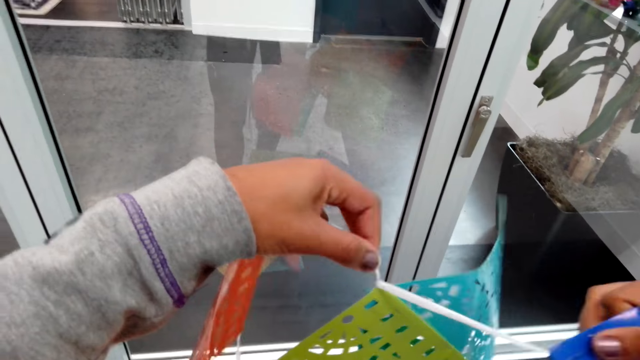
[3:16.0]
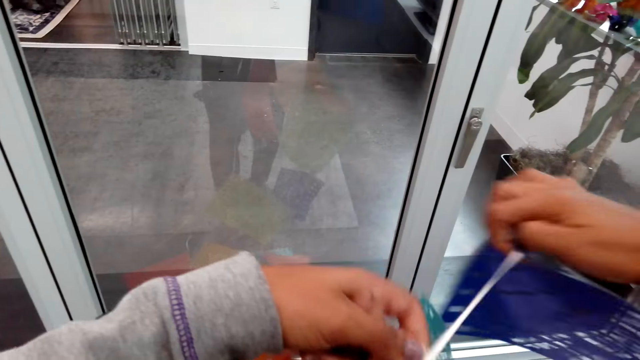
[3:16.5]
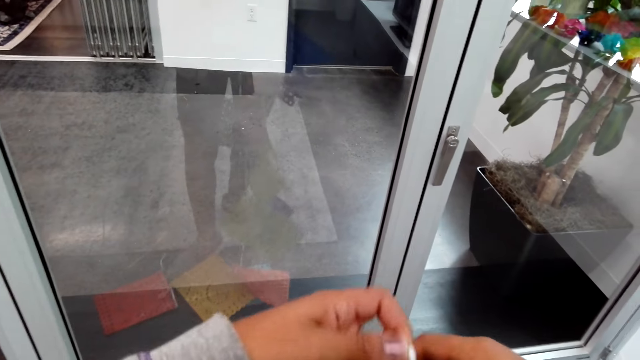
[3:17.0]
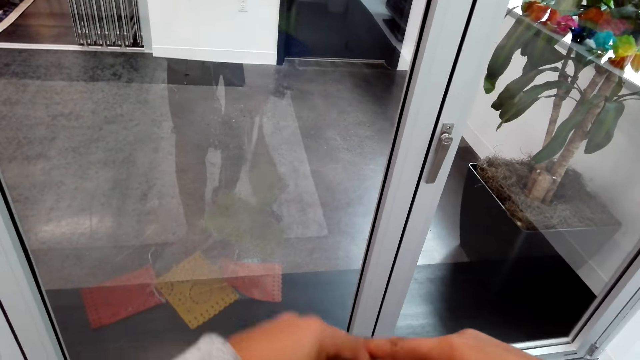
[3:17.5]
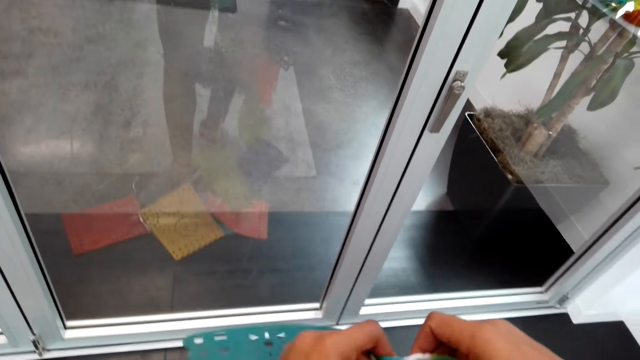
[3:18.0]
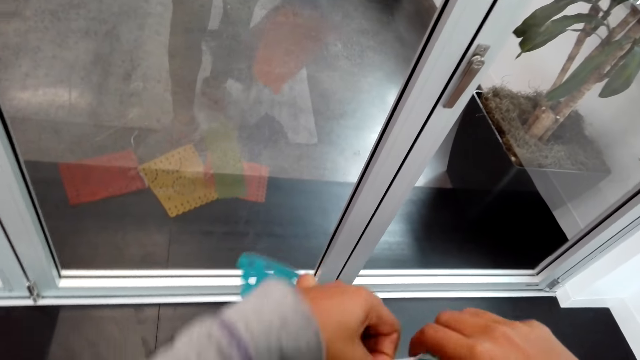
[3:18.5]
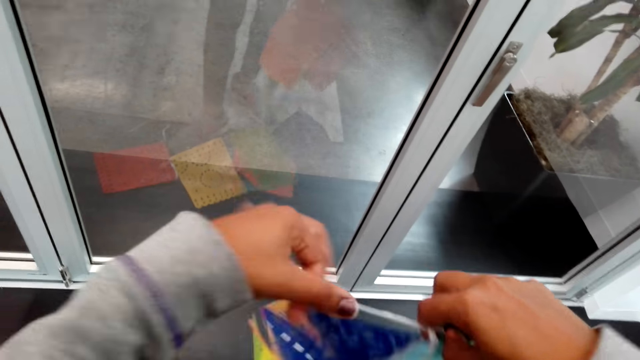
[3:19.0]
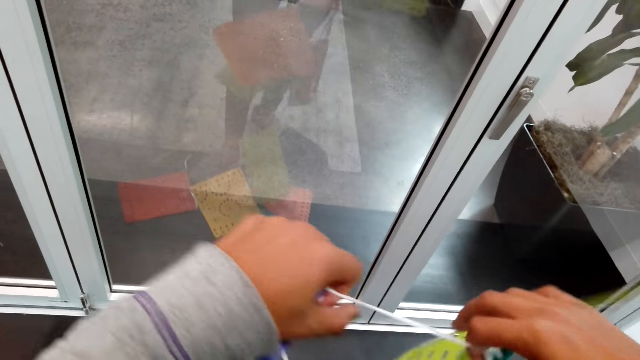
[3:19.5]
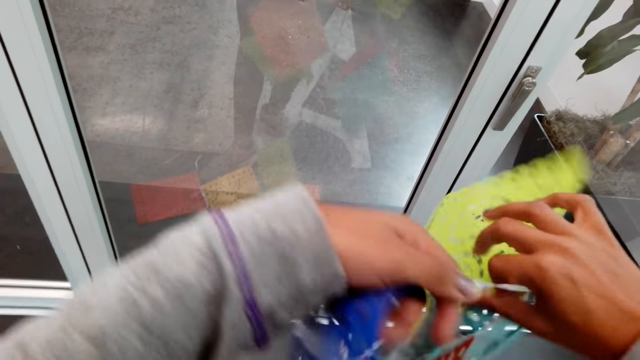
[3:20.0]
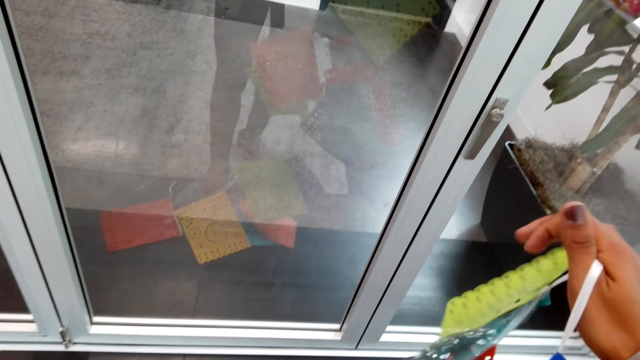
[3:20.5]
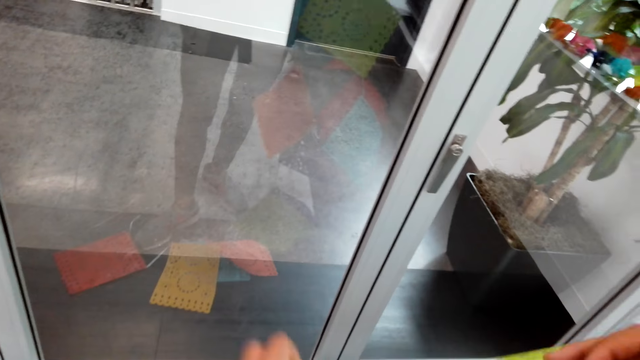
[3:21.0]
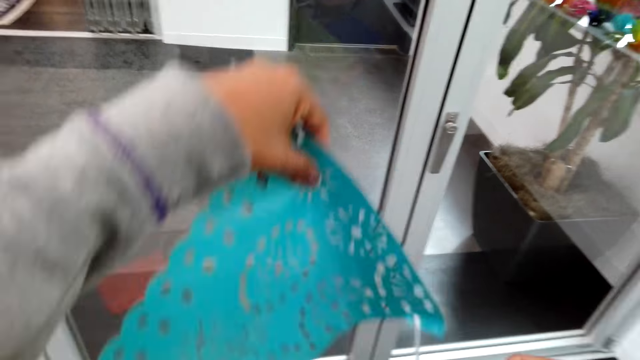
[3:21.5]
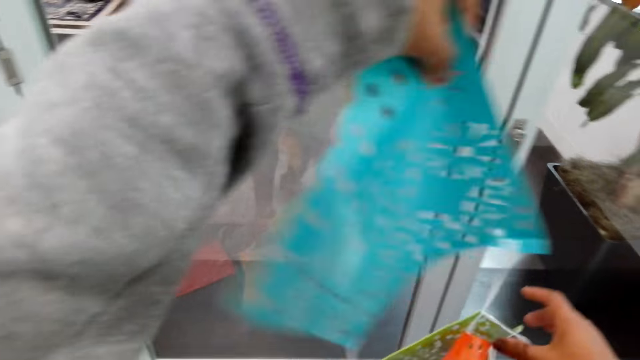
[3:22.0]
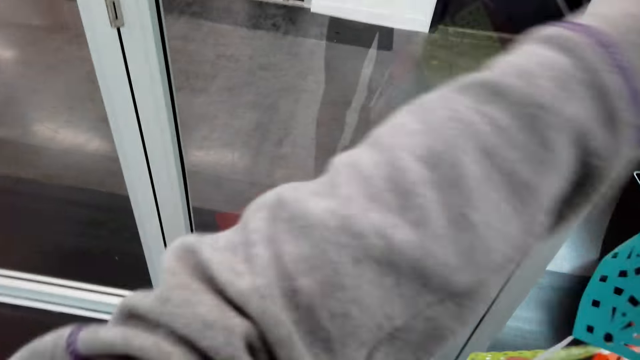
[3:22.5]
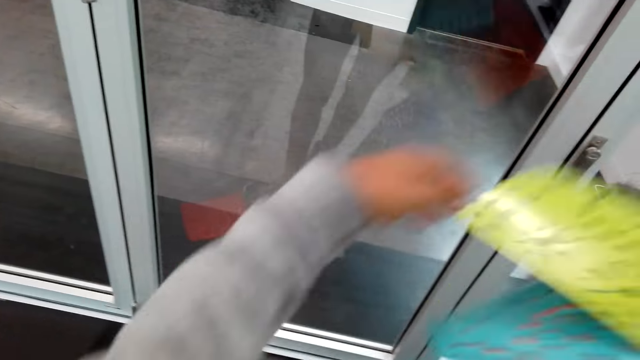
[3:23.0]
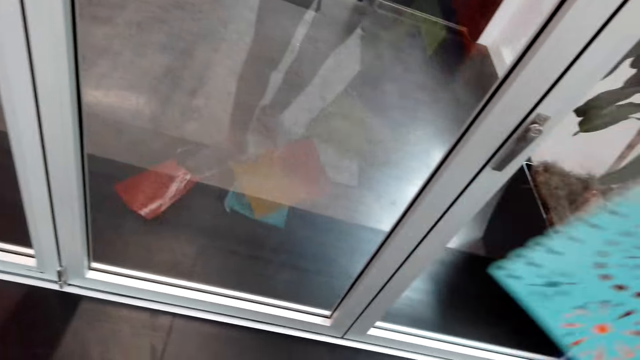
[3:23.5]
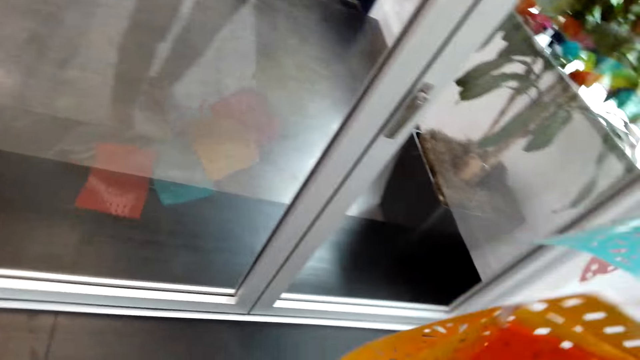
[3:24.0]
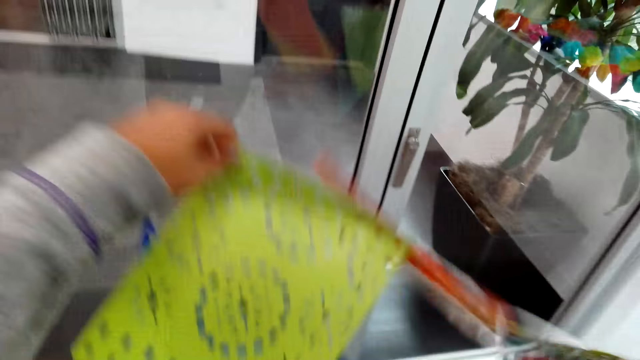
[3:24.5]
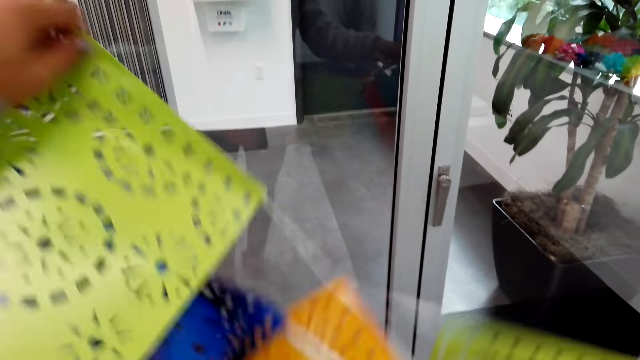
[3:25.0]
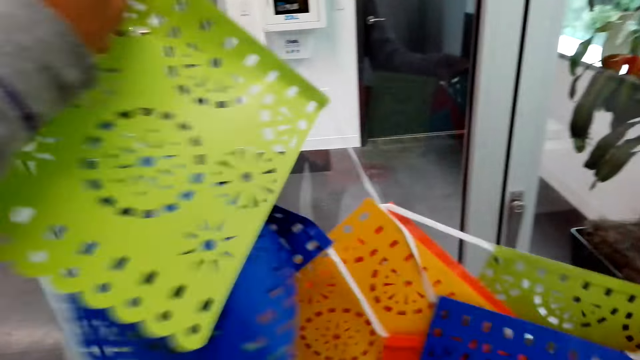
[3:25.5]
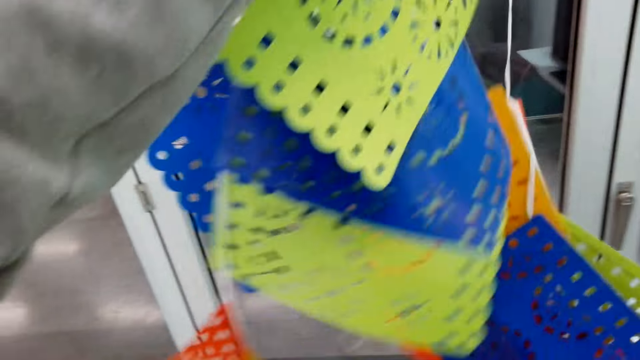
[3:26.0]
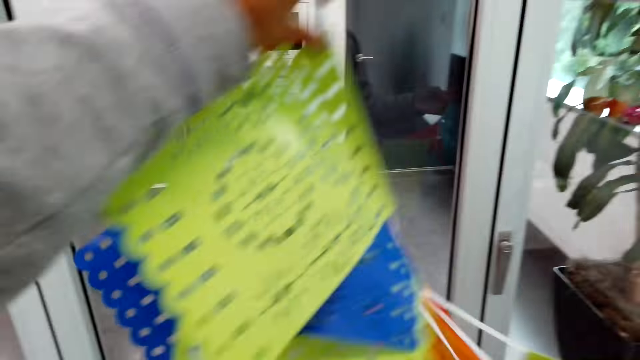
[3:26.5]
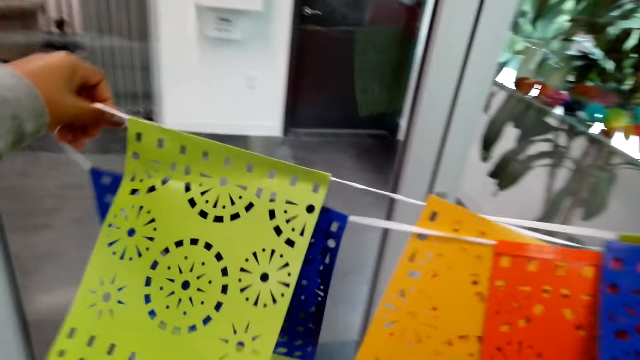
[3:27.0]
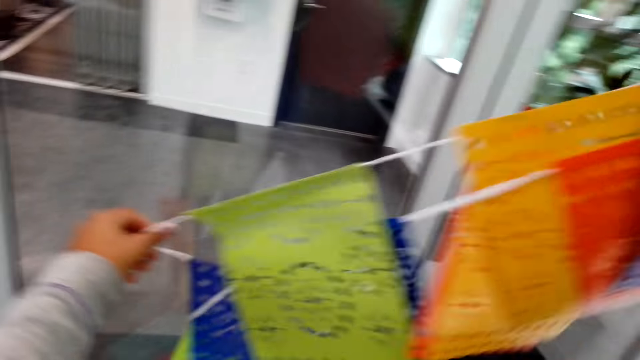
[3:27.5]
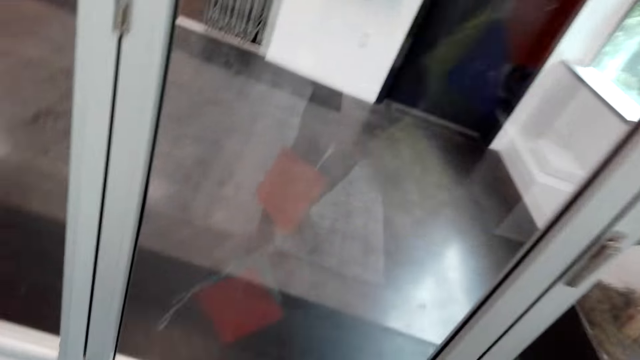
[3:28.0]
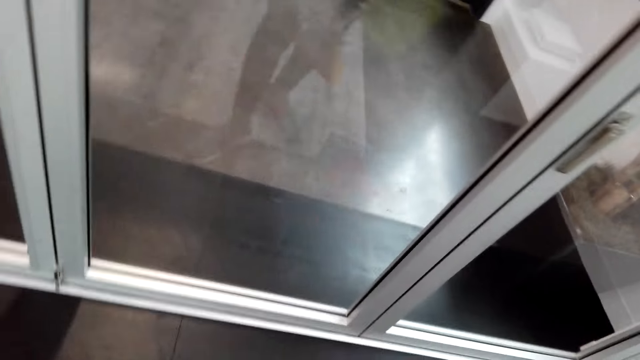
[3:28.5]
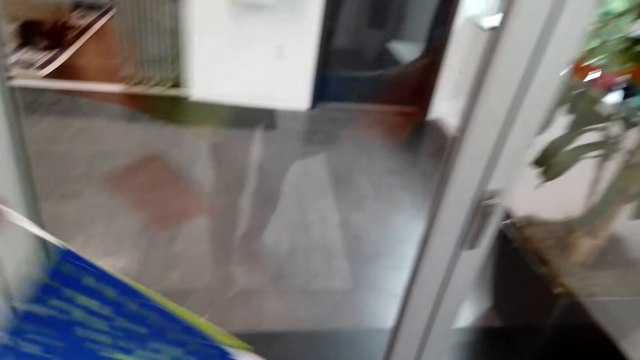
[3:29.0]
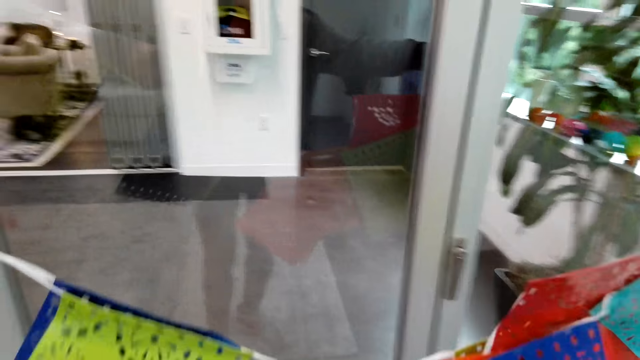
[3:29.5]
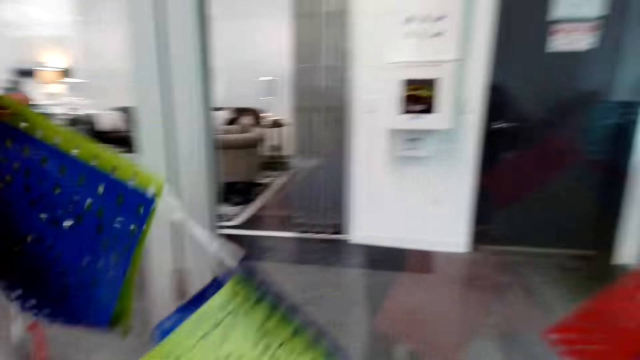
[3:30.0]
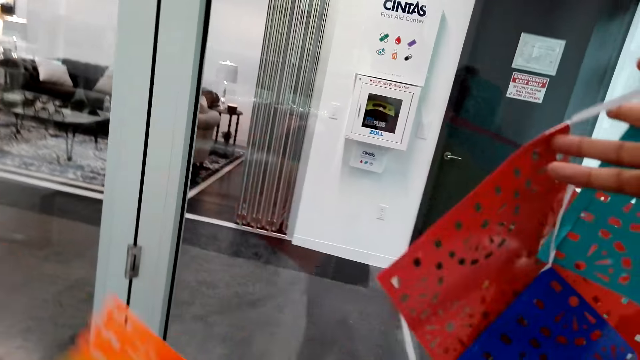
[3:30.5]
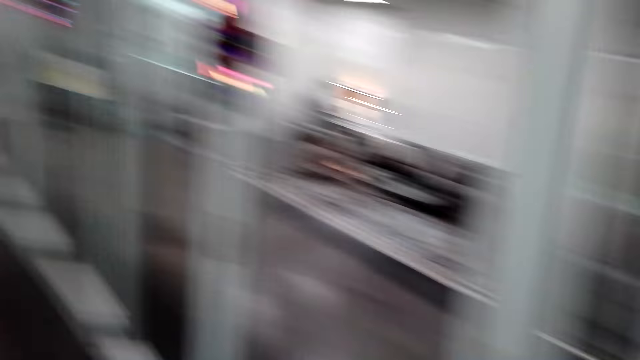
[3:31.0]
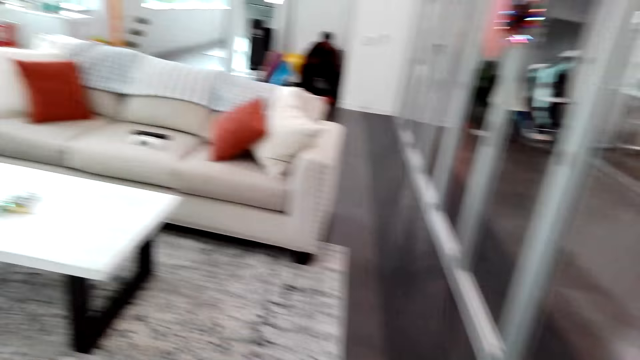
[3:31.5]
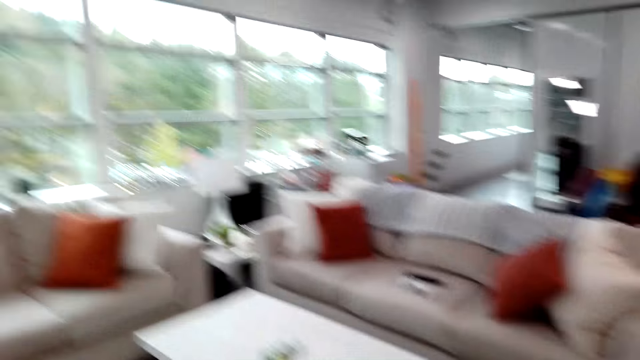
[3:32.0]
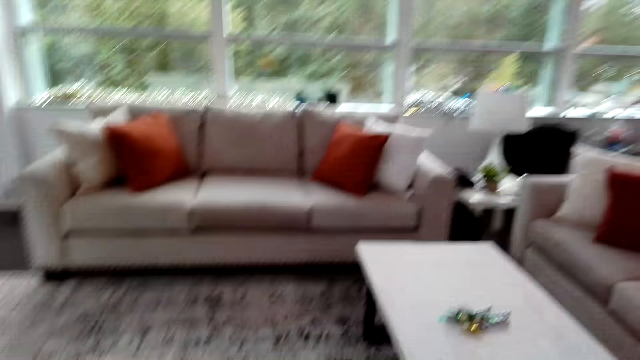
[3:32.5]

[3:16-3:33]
The camera wearer walks.

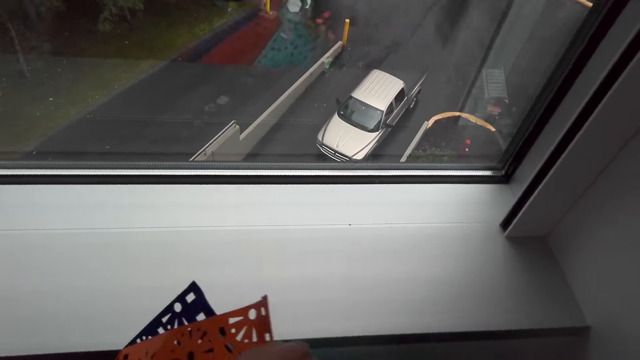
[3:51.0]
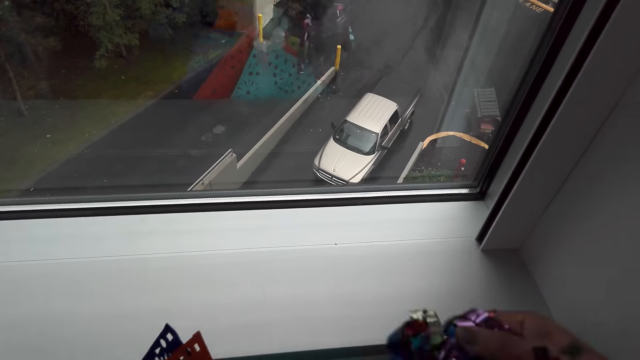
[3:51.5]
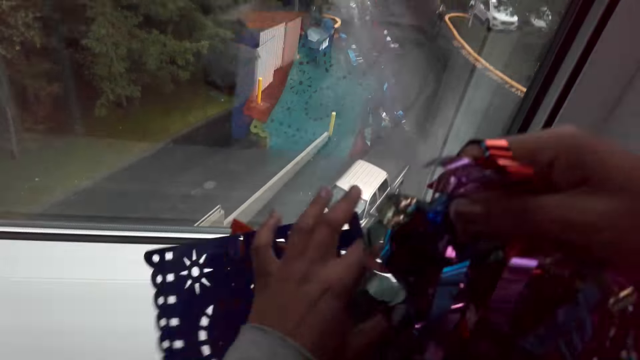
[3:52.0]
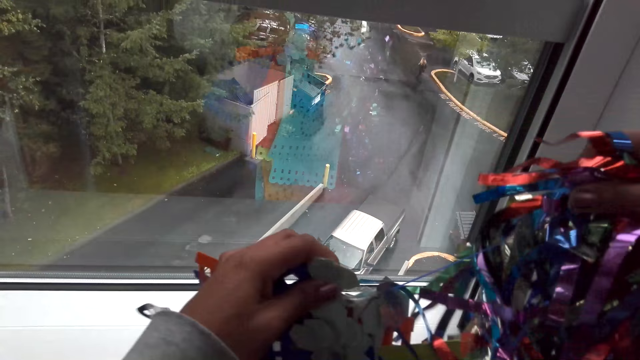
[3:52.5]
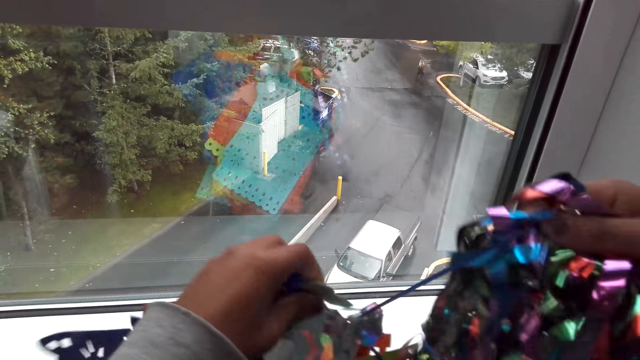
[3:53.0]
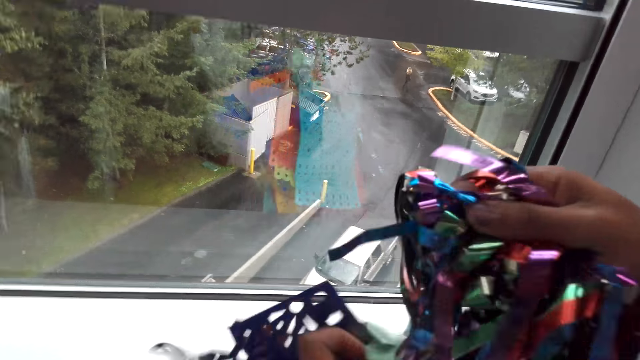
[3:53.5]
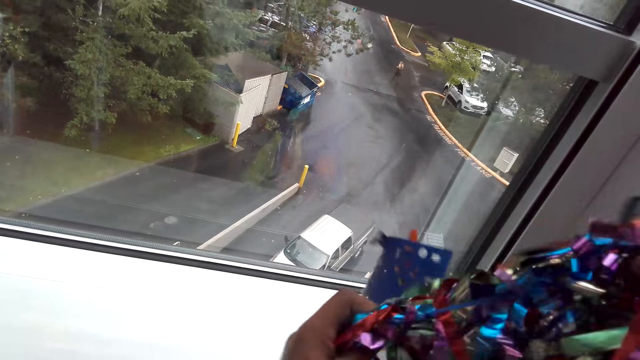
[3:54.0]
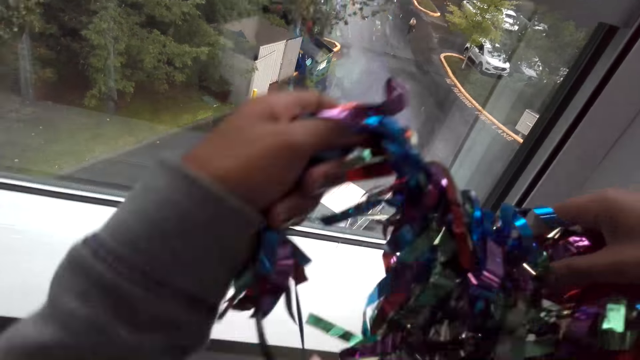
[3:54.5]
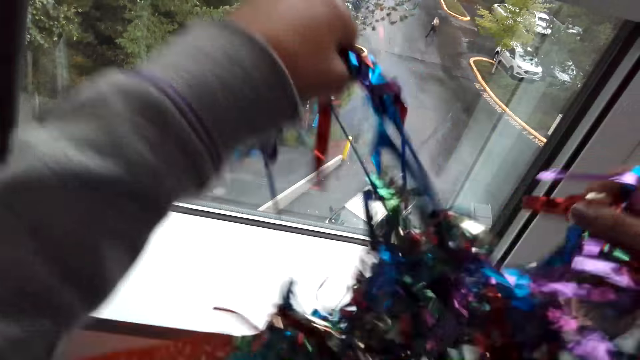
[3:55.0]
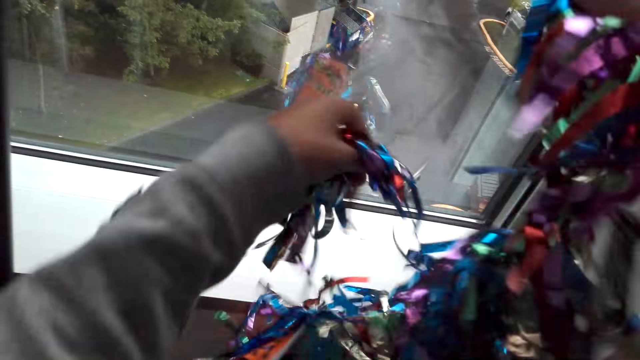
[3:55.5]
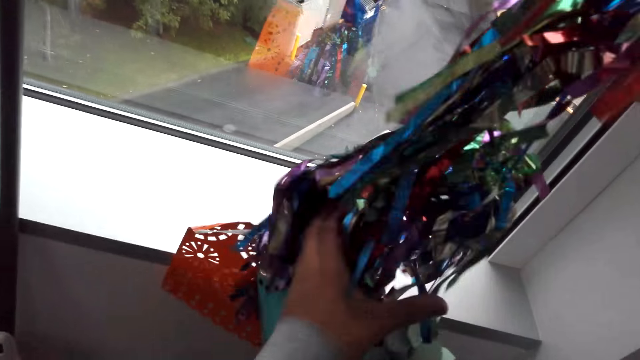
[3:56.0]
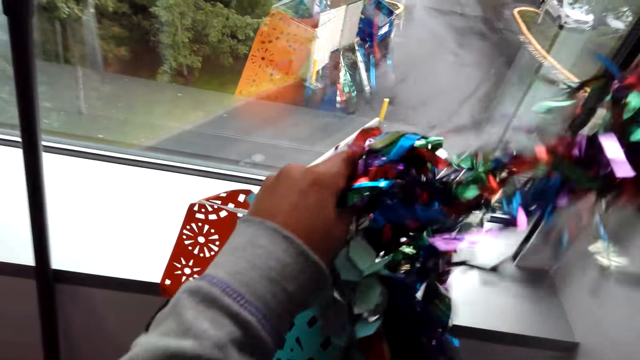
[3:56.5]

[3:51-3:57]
The camera wearer straightens the tinsel and garland. They move the ribbon.
